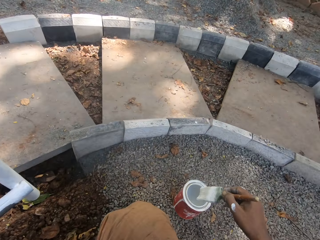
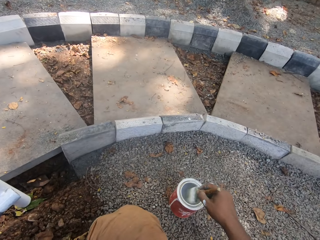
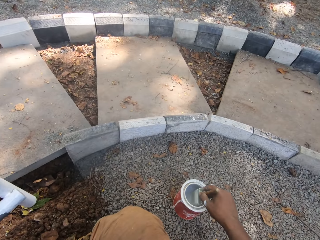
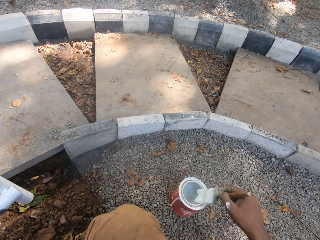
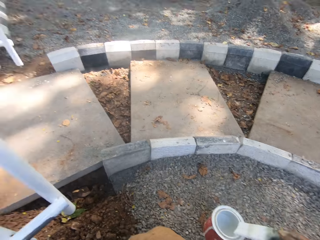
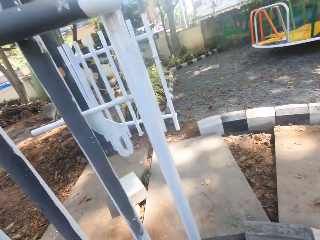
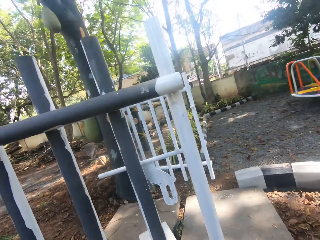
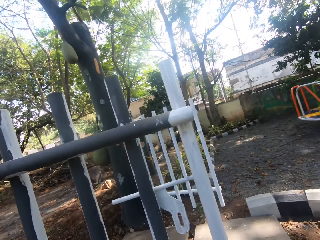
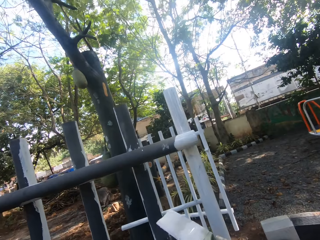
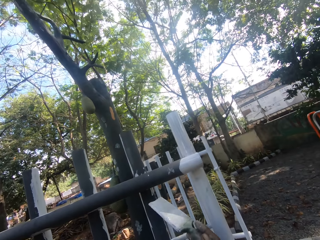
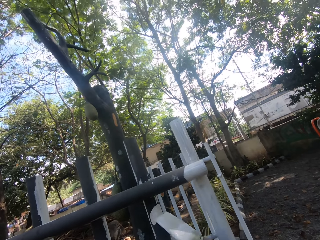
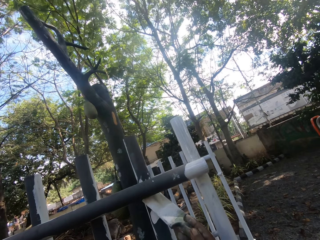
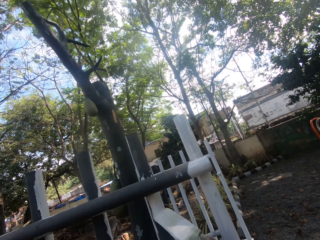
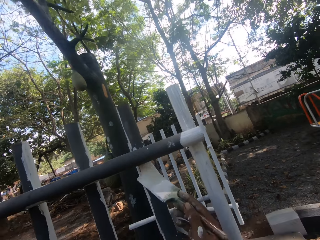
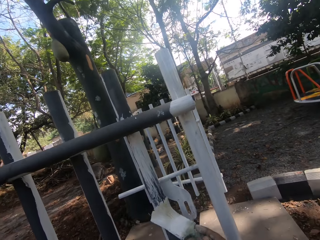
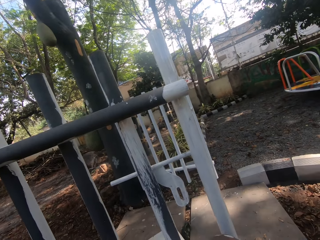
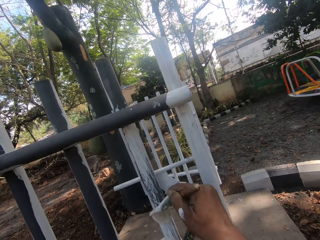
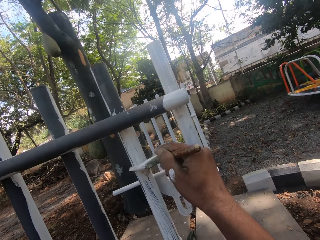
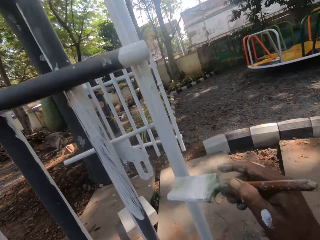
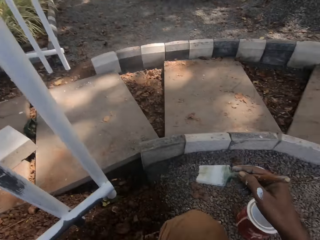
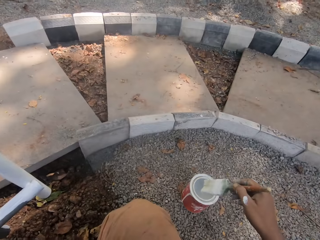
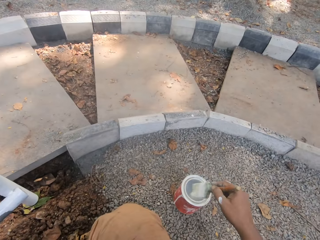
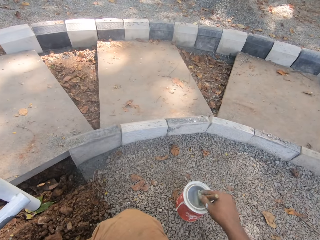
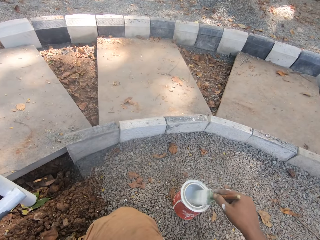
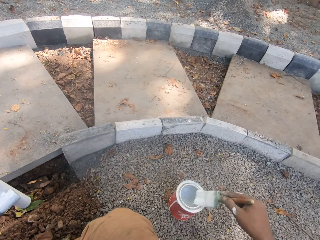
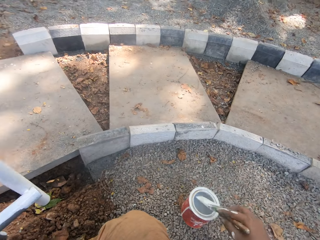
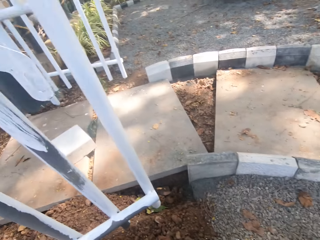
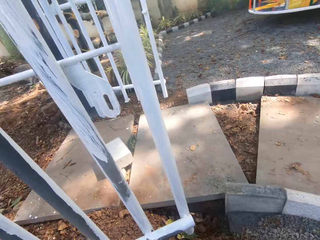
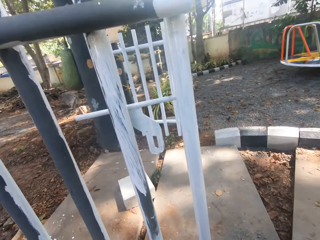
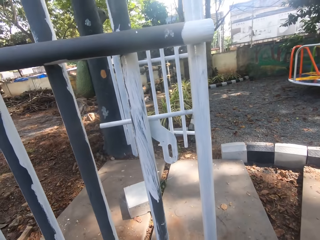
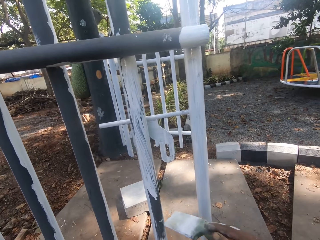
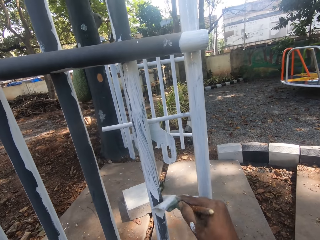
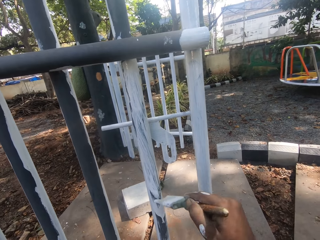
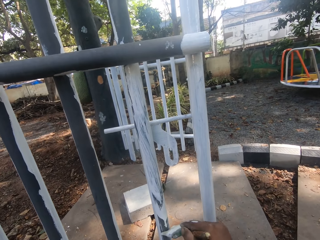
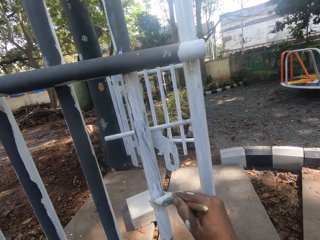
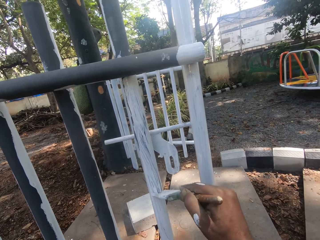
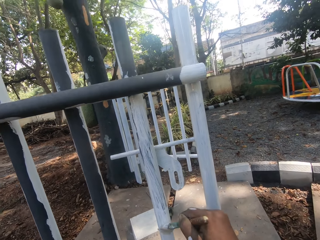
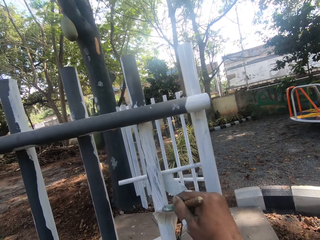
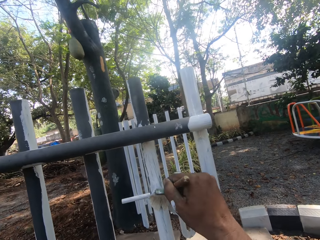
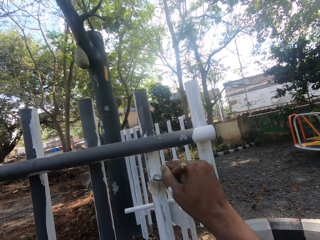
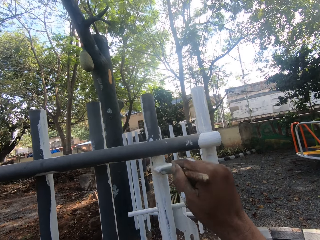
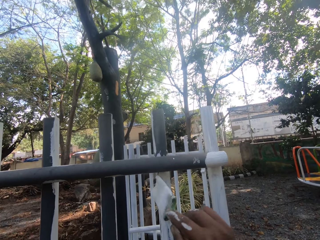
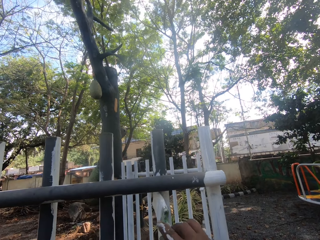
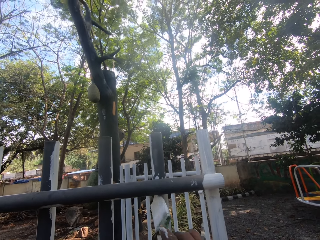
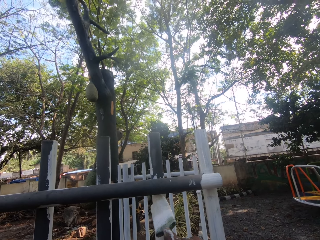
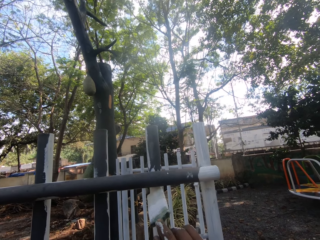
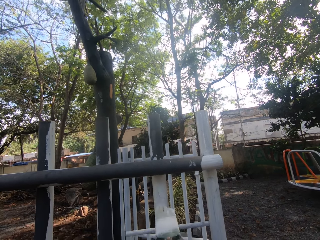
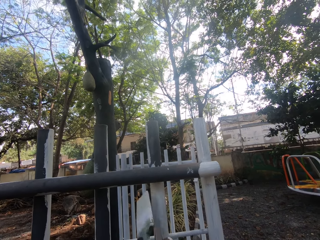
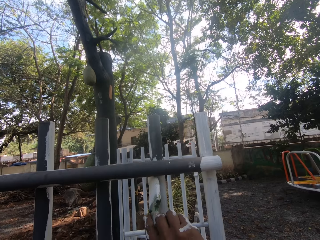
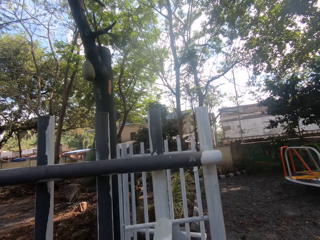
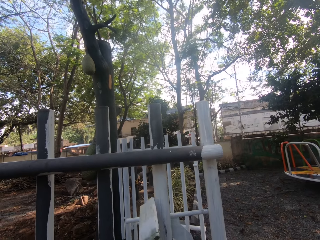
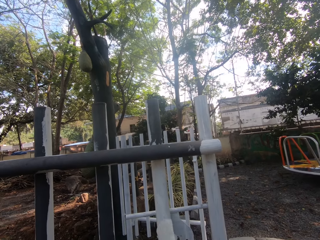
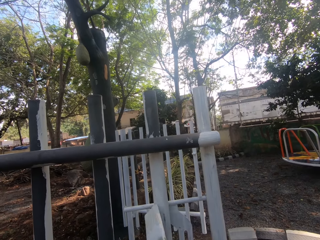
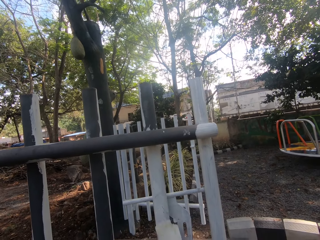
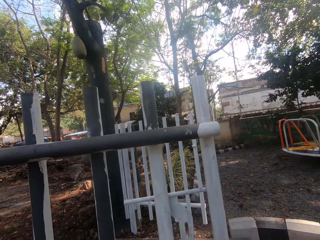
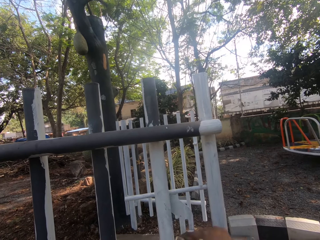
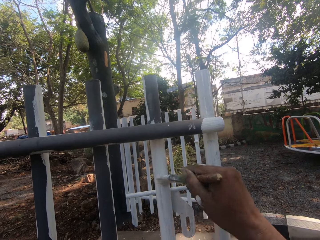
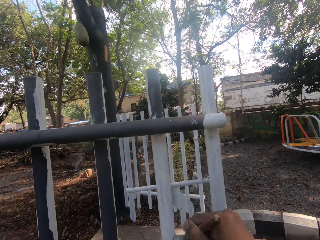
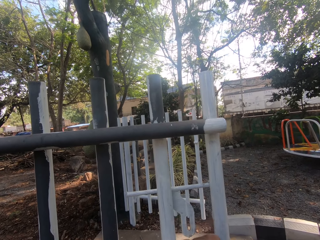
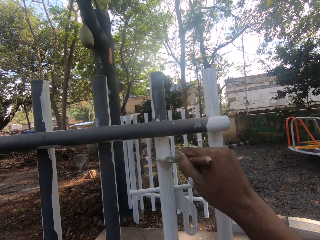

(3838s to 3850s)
The camera wearer dips a paint brush in a paint can. They look around. They paint the metal rail. They dip the paint brush in the paint can. They look around. They paint the metal rail.

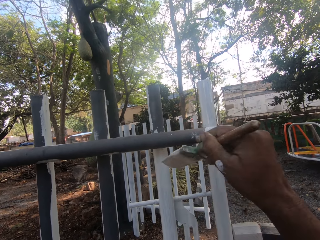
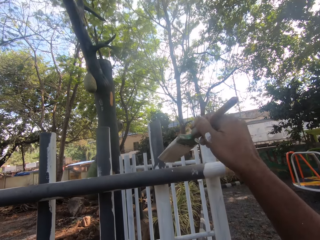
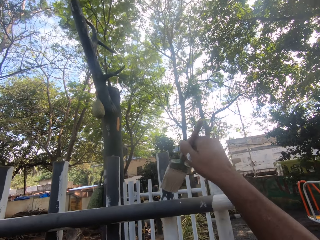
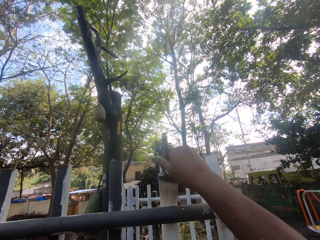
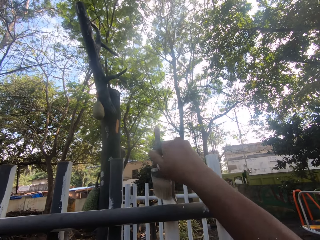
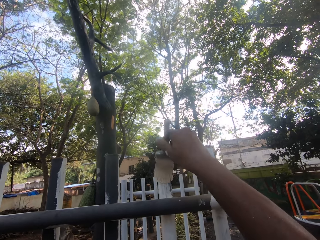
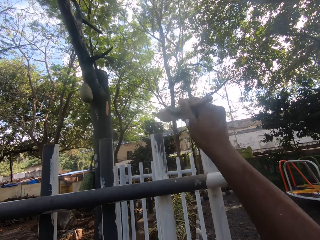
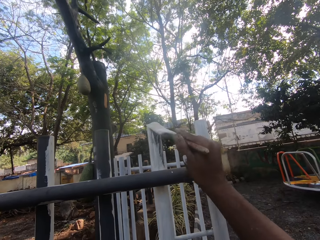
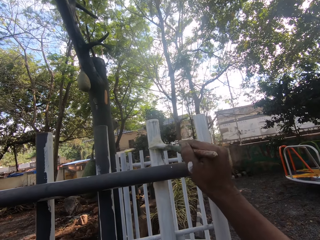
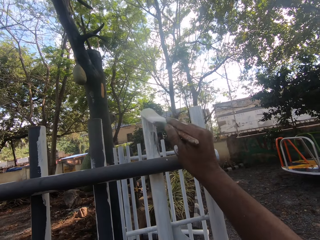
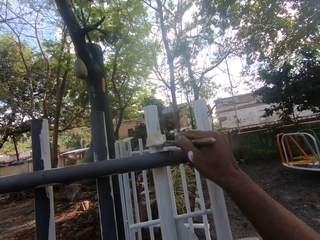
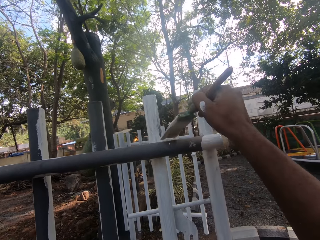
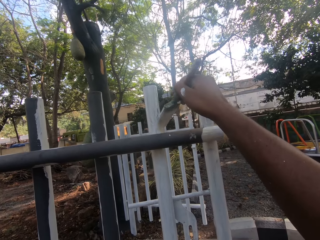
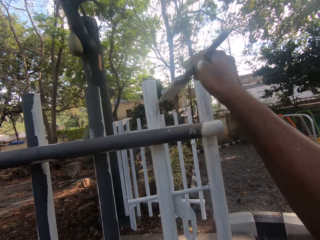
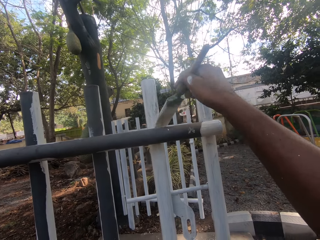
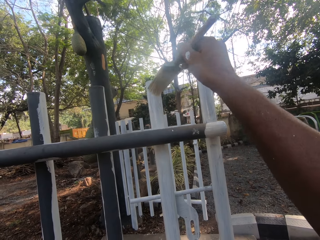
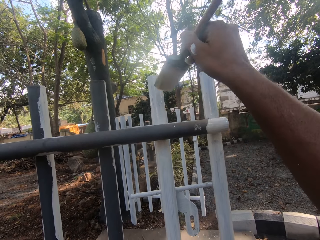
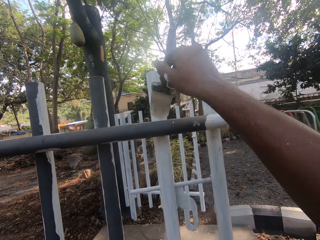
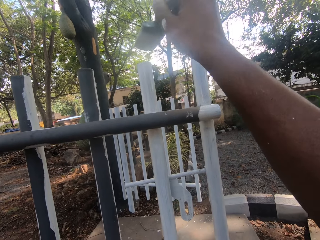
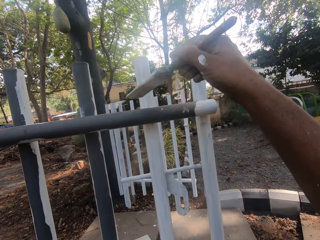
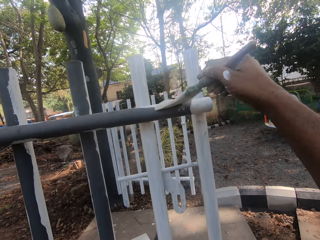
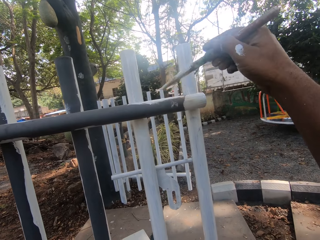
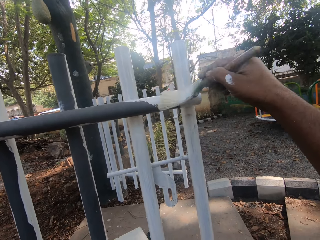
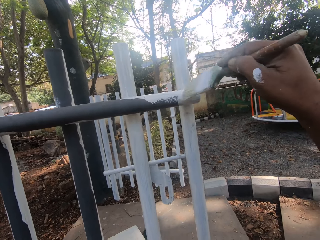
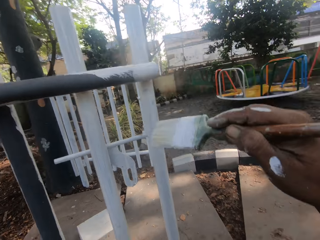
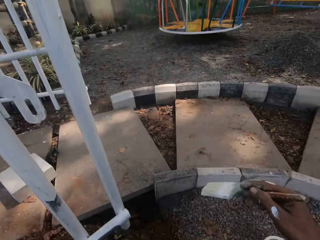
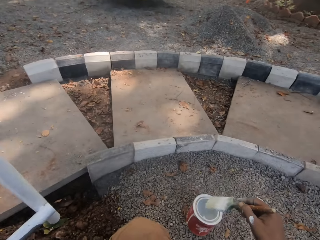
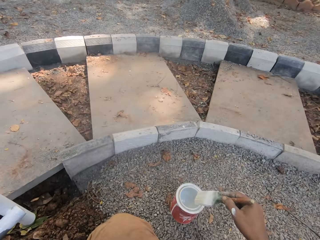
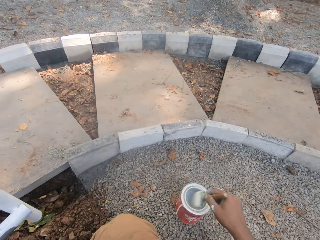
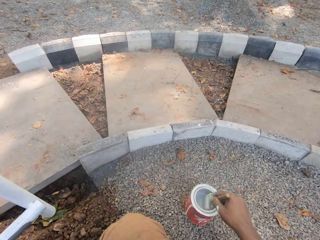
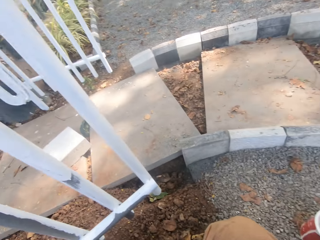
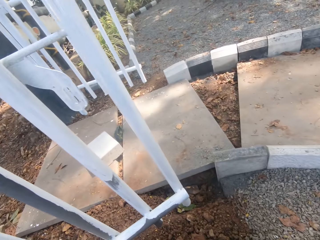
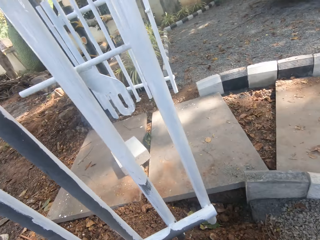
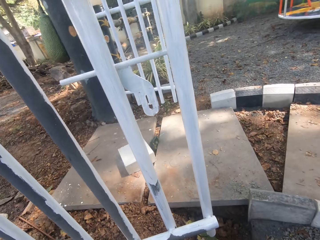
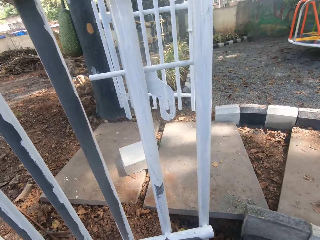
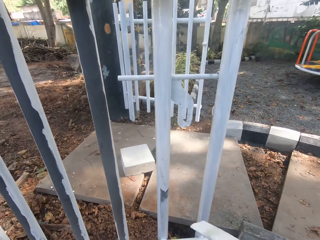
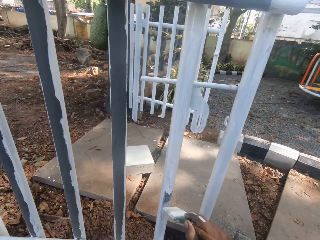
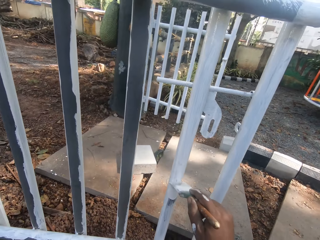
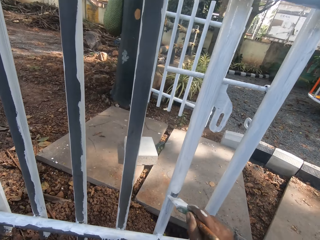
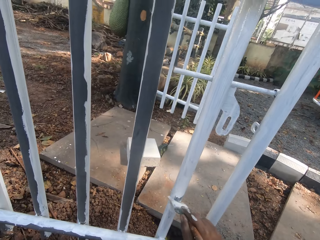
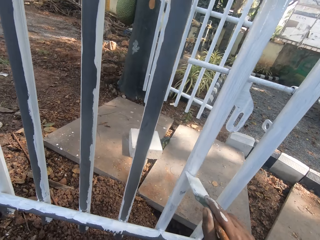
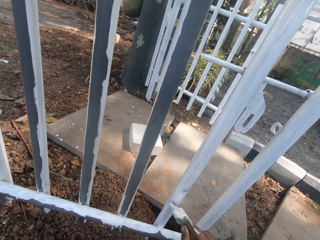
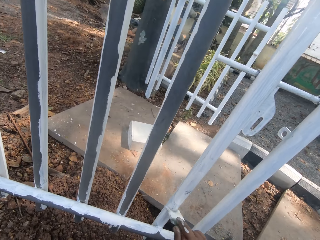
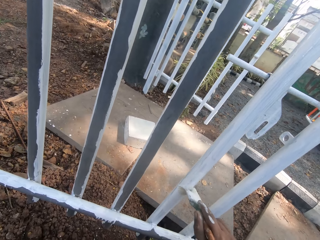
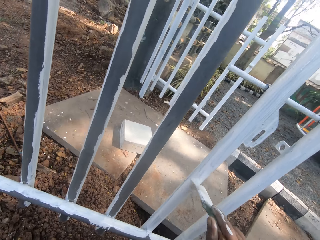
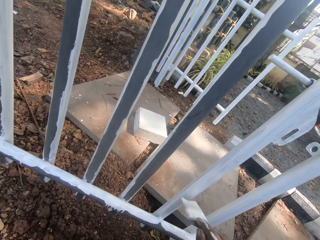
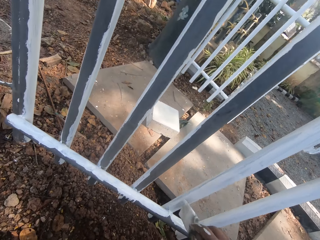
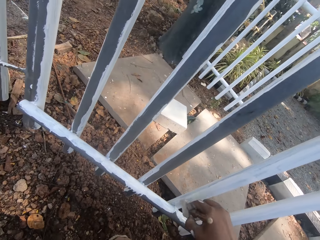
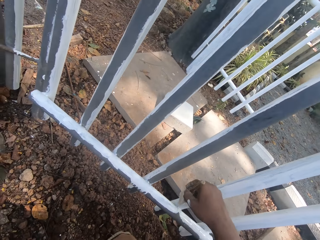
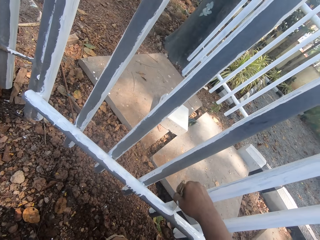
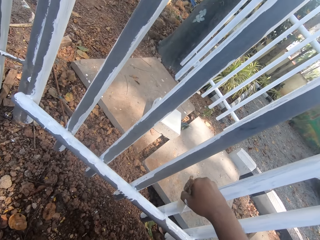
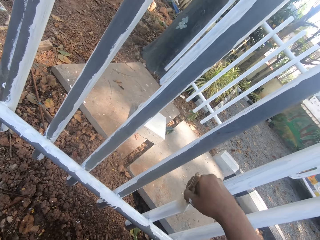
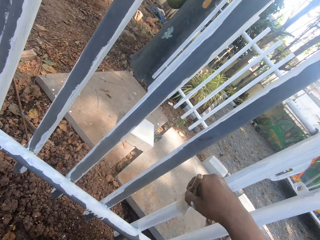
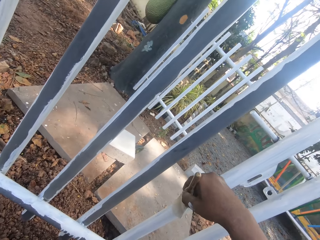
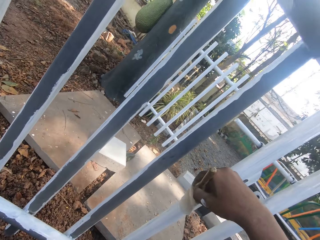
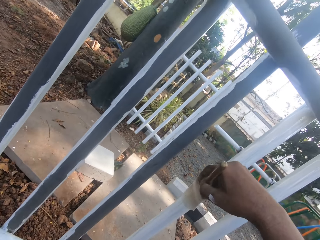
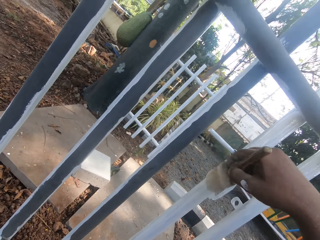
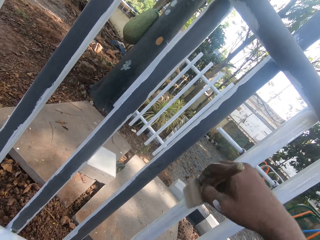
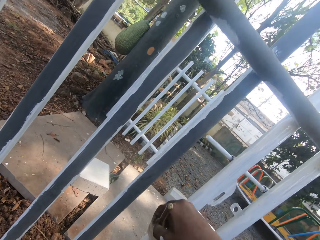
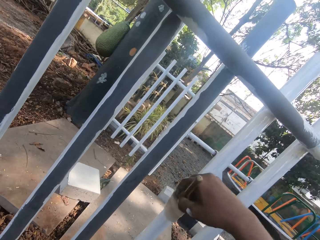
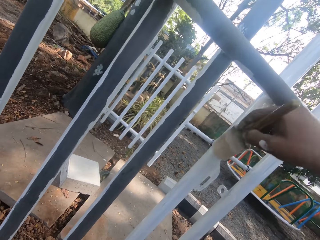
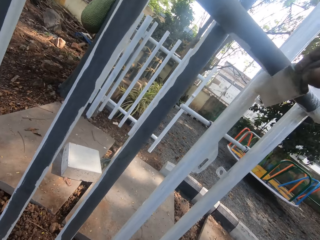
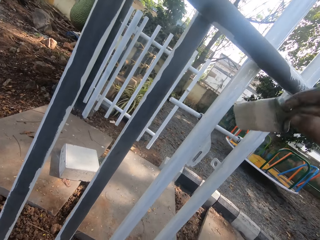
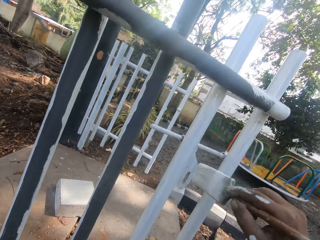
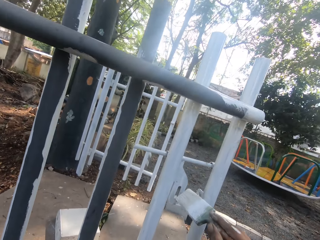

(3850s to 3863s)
The camera wearer dips a paint brush in a paint can. They look around. They paint the metal rail.
